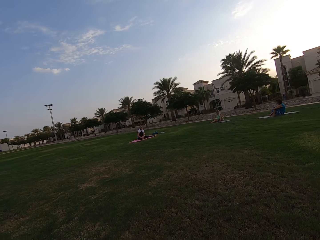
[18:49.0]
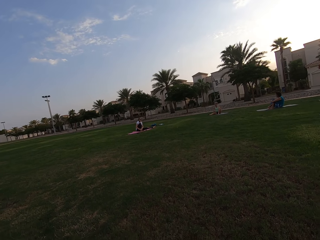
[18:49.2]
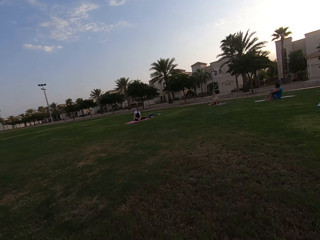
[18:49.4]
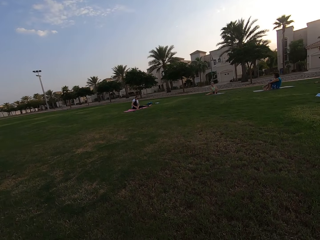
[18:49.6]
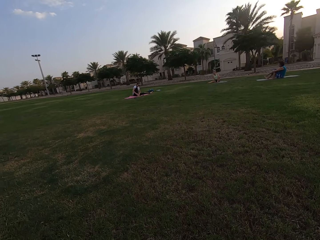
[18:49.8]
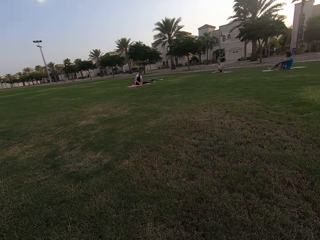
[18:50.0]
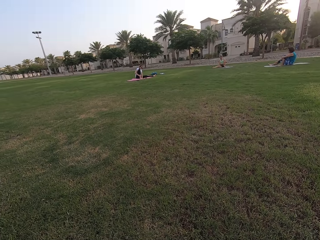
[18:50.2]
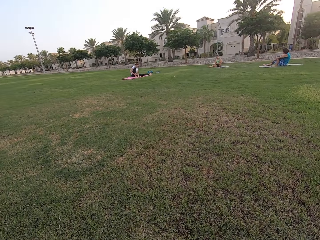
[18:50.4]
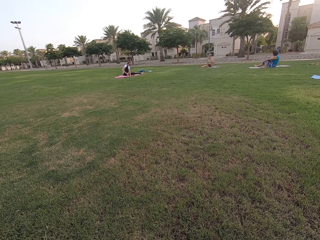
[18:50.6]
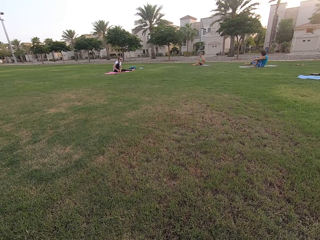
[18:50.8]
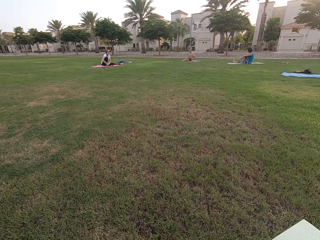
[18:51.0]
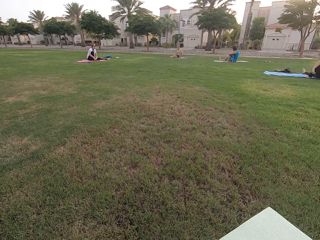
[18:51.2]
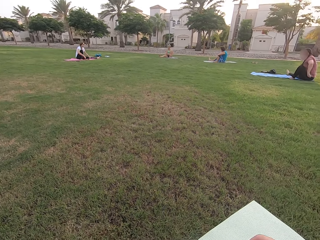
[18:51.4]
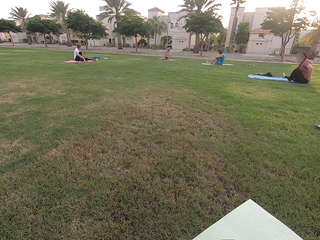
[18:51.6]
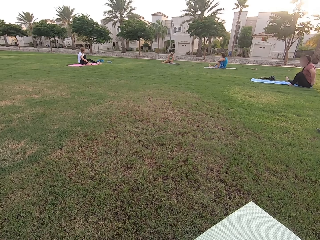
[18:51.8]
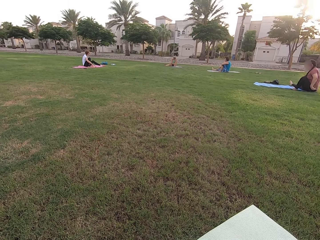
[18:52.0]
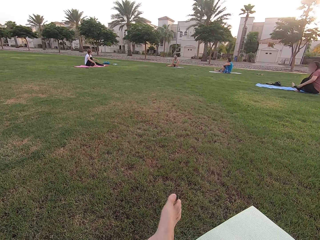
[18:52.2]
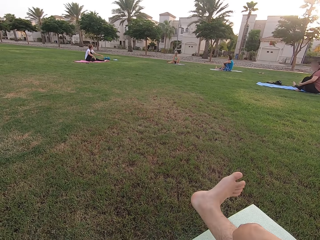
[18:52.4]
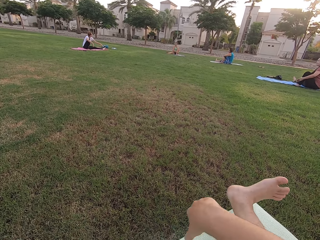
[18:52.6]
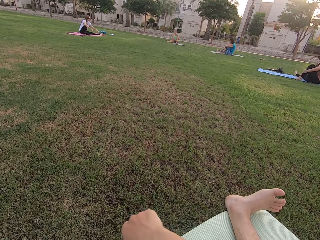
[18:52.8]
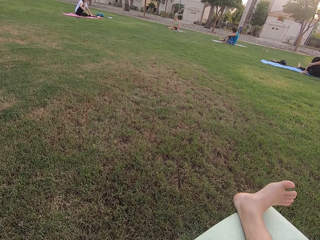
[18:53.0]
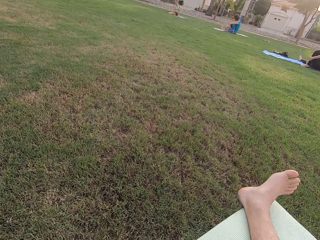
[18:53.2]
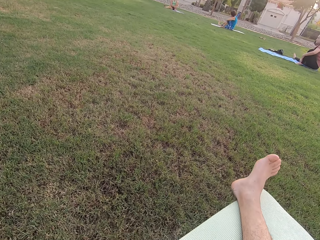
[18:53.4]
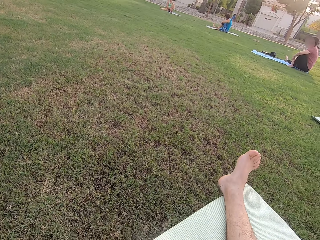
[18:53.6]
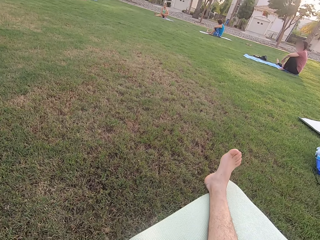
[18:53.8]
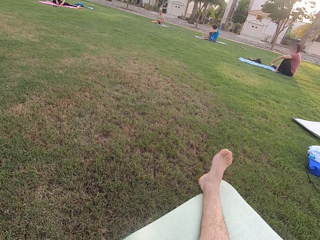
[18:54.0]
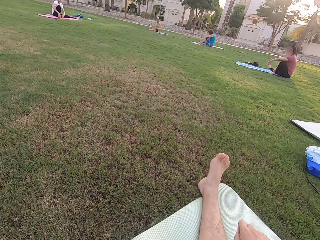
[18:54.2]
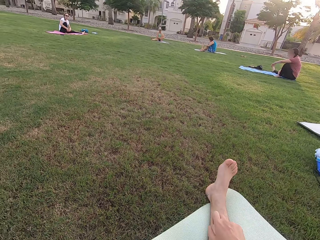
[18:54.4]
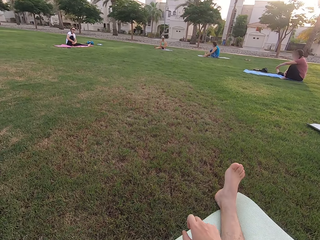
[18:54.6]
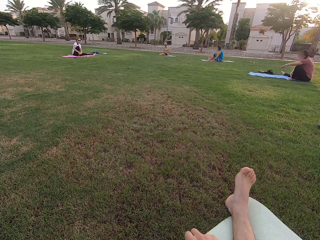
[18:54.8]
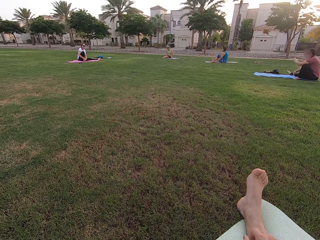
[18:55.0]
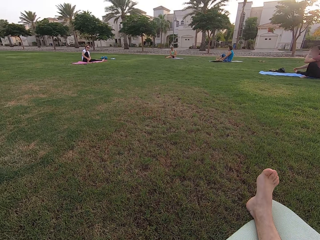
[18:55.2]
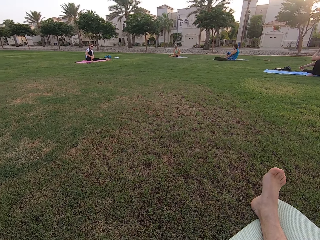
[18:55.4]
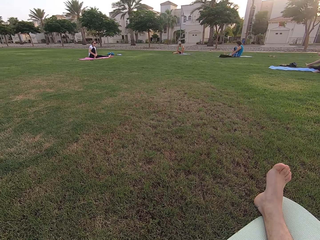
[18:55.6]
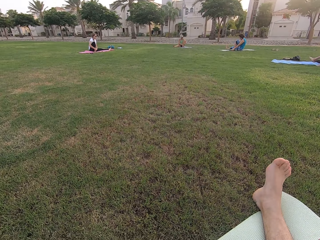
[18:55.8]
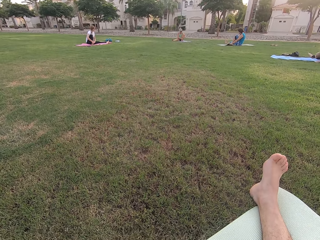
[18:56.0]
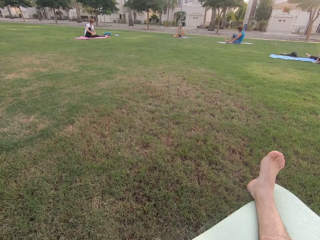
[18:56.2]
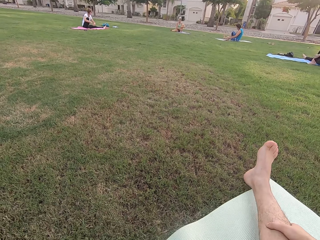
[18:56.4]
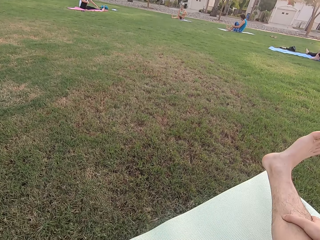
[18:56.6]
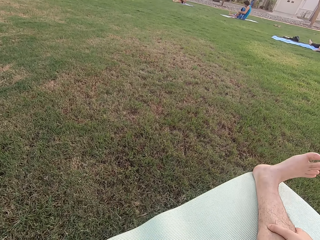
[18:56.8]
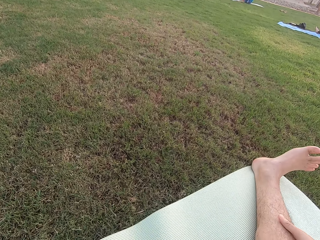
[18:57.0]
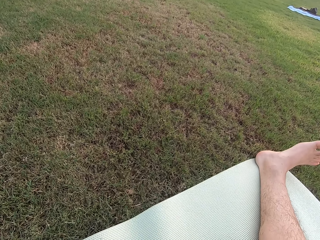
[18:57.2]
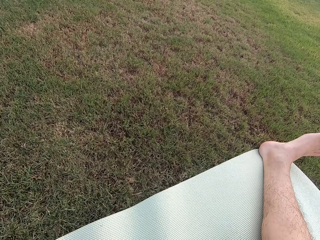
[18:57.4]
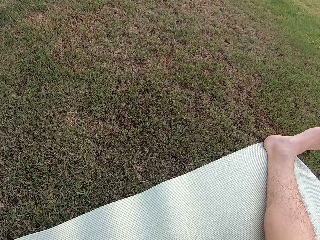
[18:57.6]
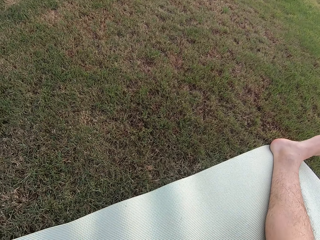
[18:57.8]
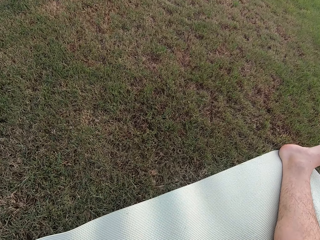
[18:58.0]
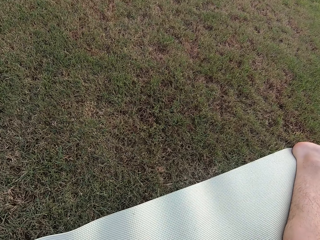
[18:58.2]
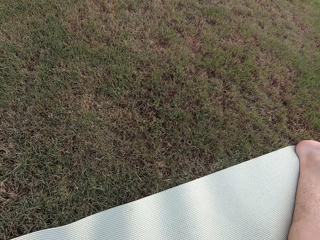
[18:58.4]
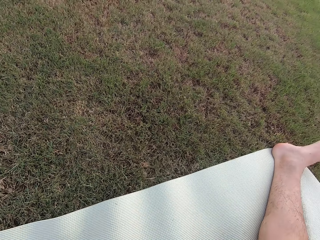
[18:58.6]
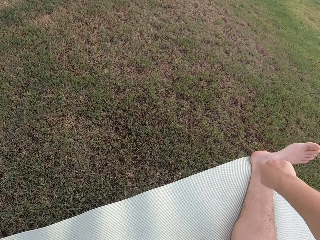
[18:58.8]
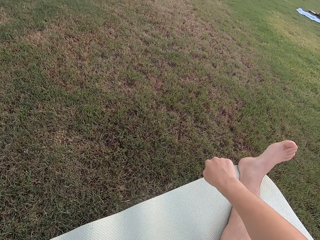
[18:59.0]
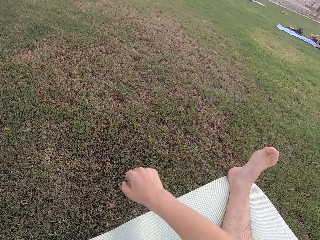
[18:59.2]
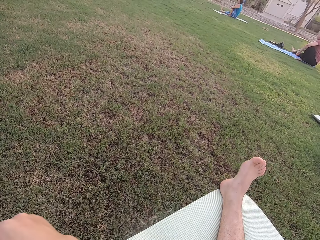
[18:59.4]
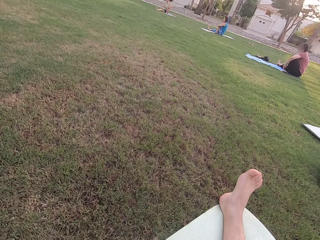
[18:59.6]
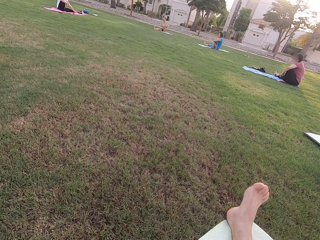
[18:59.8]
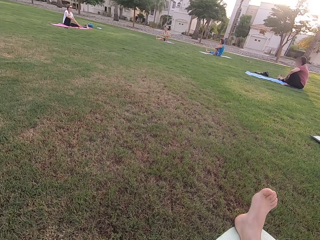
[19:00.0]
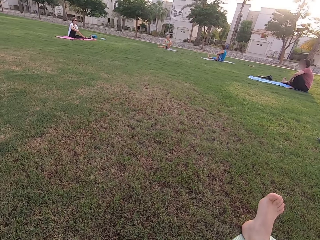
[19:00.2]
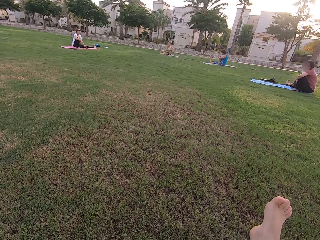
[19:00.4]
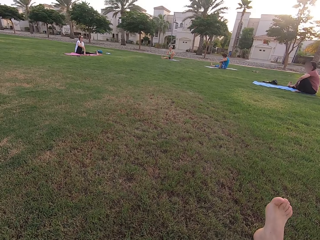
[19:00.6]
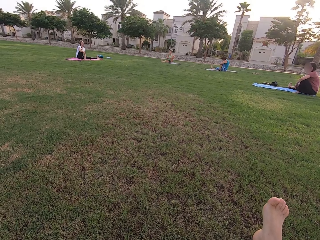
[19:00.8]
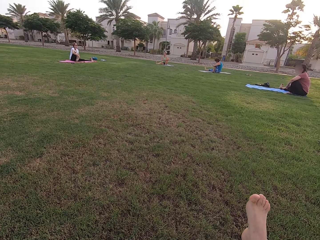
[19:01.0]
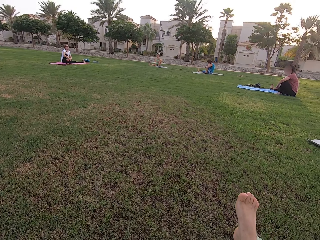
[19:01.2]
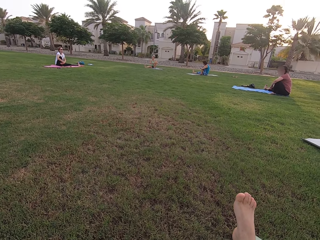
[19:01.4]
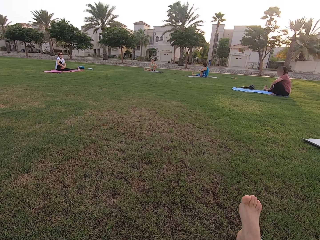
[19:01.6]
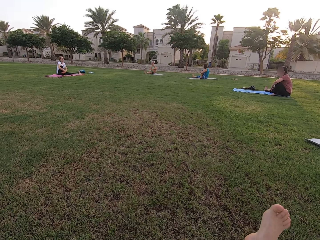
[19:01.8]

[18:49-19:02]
The camera wearer moves his legs on the ground. He stretches his right leg. He looks around the field. He moves the right hand.

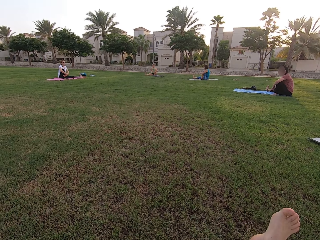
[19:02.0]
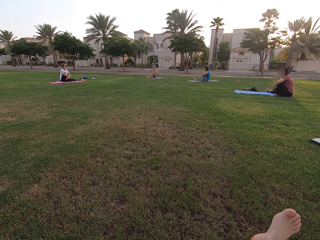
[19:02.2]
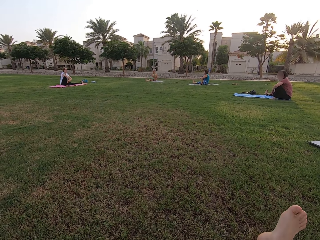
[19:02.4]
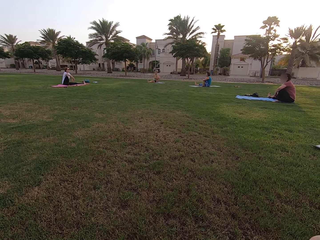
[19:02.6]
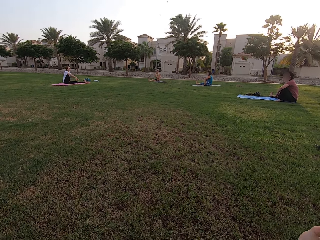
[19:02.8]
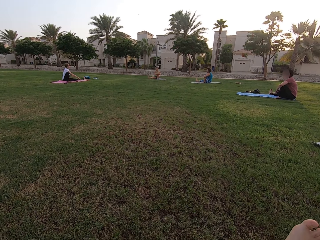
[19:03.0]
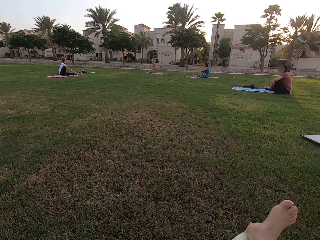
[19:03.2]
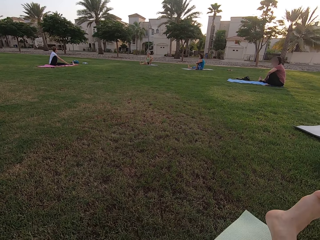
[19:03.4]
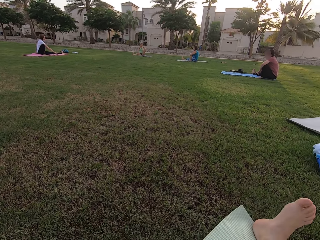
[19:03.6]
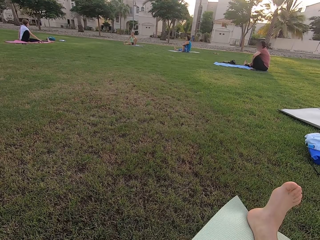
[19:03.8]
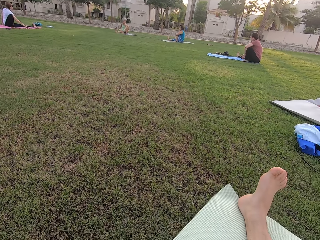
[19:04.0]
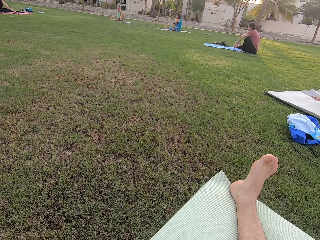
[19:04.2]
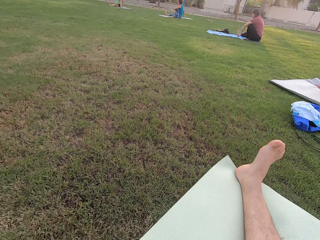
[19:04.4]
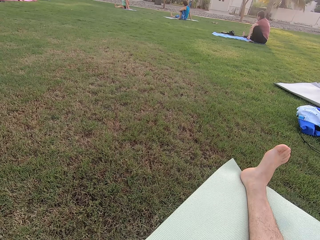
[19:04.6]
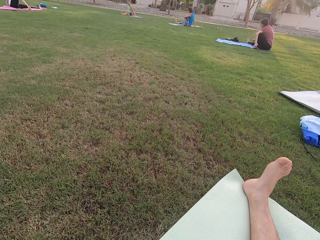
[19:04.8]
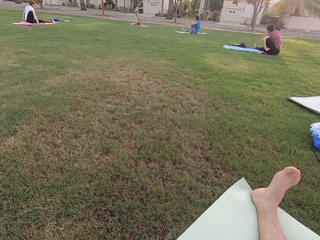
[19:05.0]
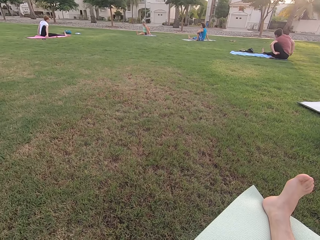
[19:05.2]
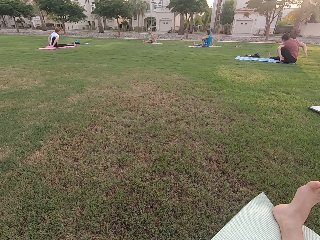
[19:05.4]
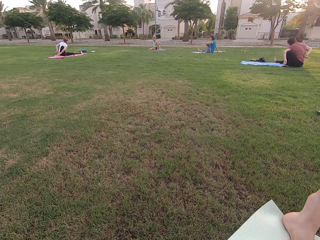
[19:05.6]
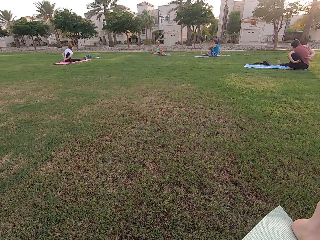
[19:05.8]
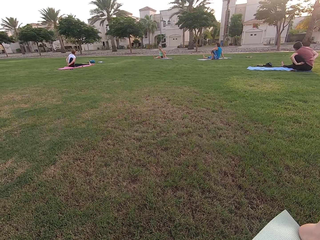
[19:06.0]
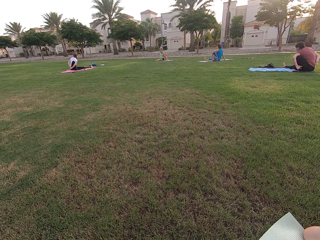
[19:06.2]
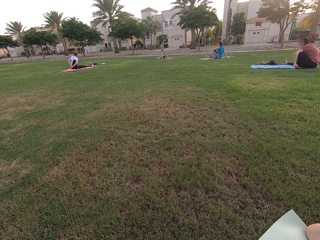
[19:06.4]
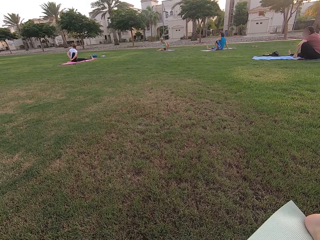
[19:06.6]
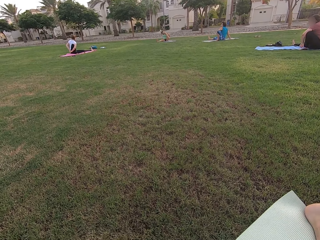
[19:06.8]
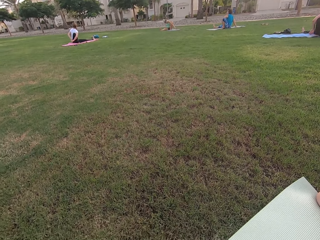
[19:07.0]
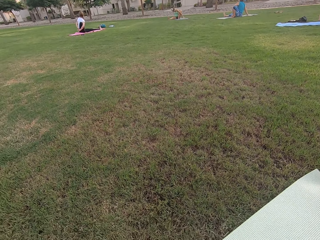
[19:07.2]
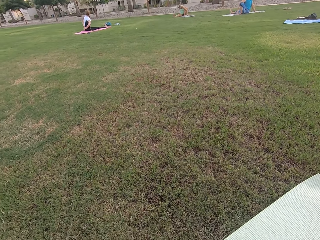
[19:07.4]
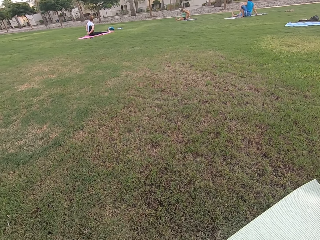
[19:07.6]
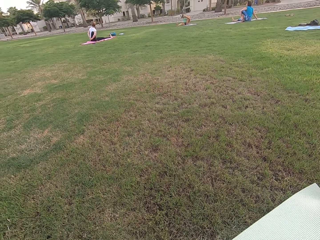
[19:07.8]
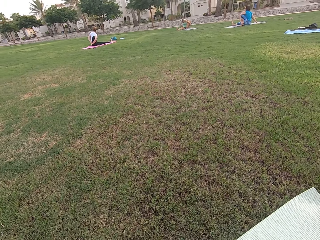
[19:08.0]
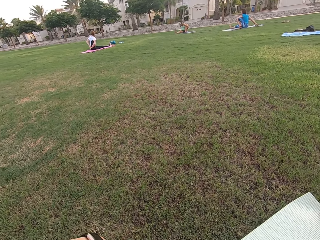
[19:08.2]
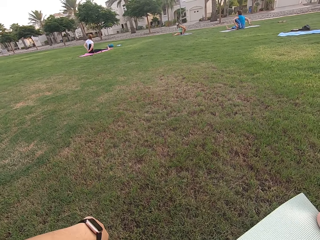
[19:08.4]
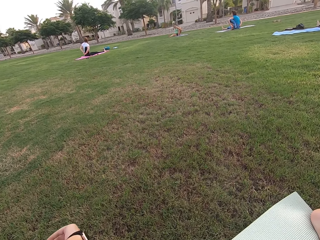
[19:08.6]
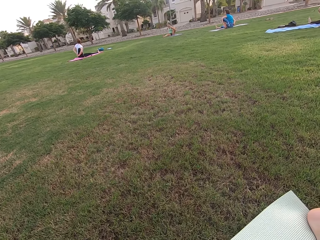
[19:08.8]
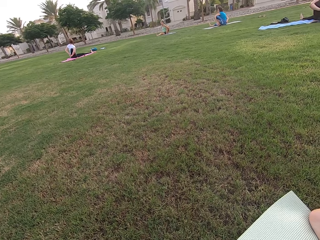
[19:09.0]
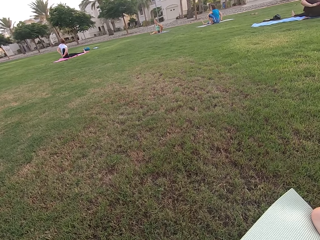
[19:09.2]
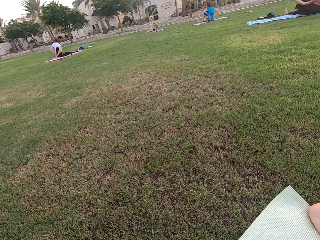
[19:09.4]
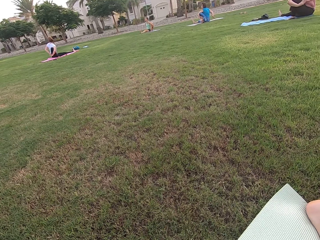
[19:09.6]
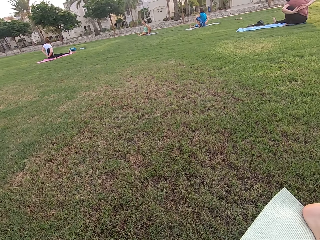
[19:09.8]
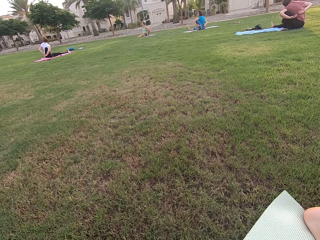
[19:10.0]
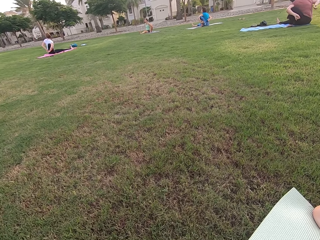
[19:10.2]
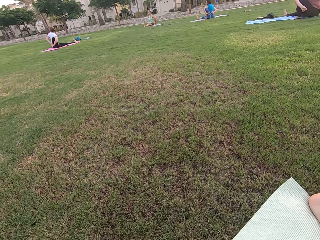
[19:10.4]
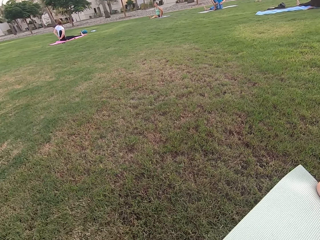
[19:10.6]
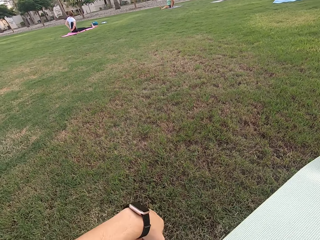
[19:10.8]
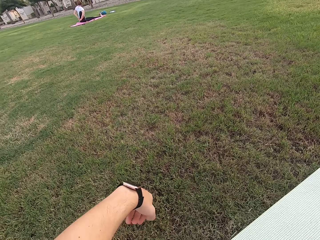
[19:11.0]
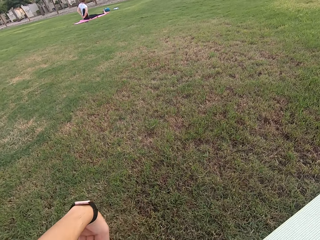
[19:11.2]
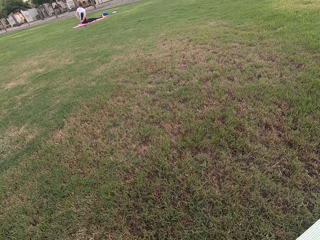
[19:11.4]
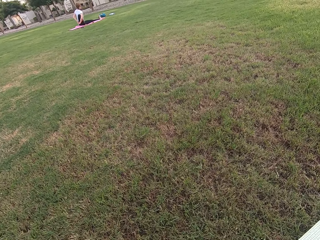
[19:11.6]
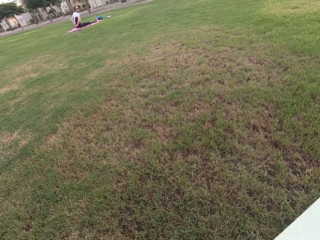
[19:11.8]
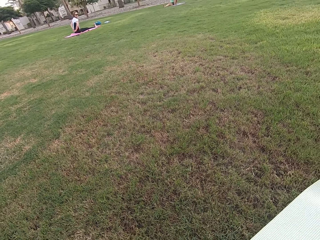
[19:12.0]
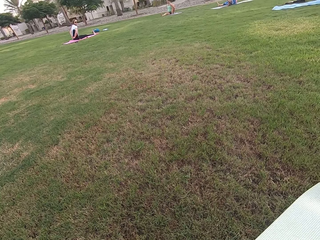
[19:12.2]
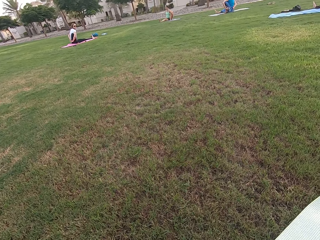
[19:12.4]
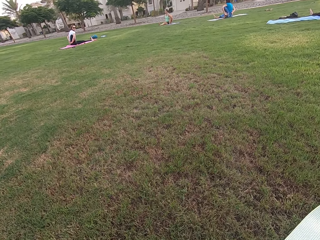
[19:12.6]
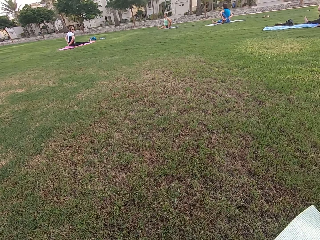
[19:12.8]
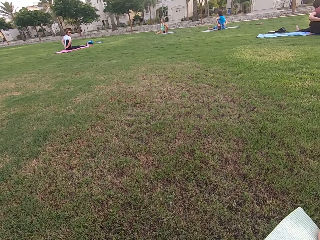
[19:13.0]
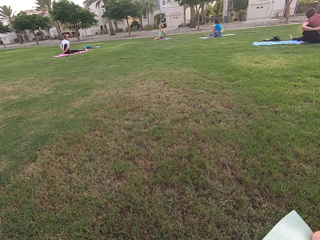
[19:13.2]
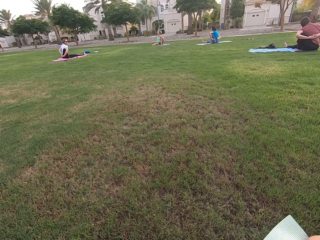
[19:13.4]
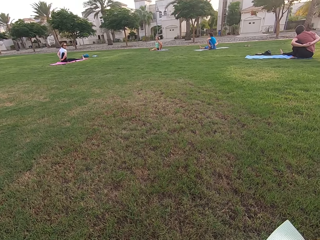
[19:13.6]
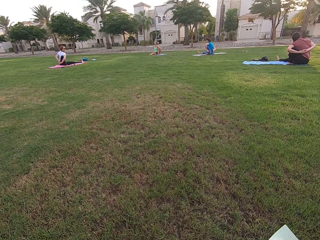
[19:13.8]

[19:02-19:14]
The camera wearer stares at four persons on the field. He moves his right leg. The four persons and another person stretch their hands backwards. The camera wearer moves his left hand.
